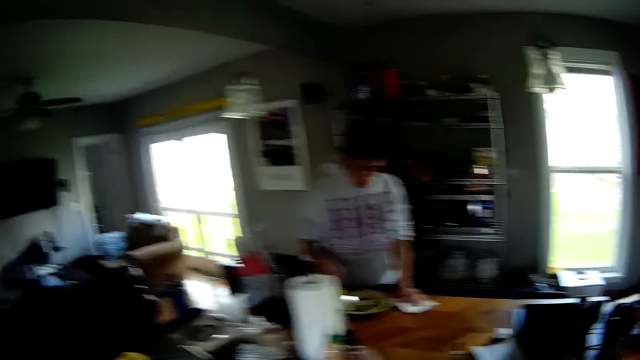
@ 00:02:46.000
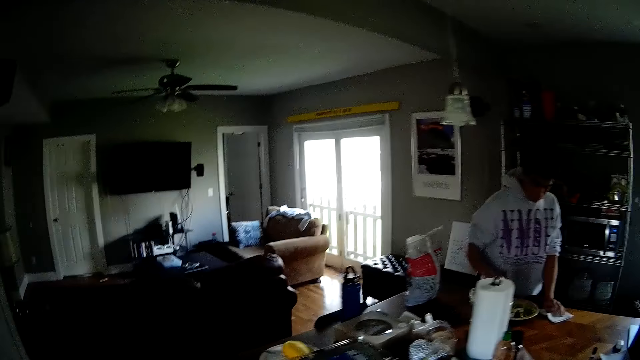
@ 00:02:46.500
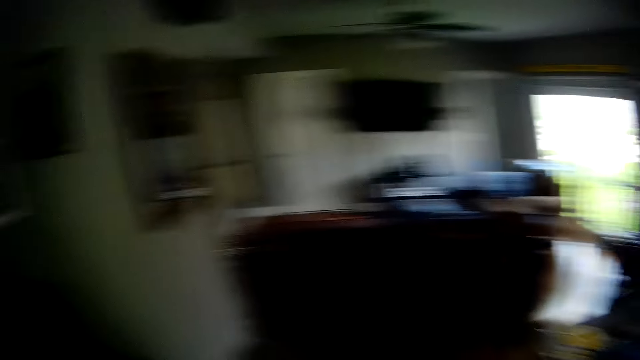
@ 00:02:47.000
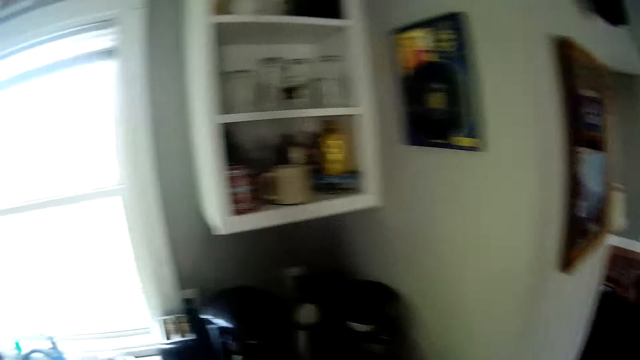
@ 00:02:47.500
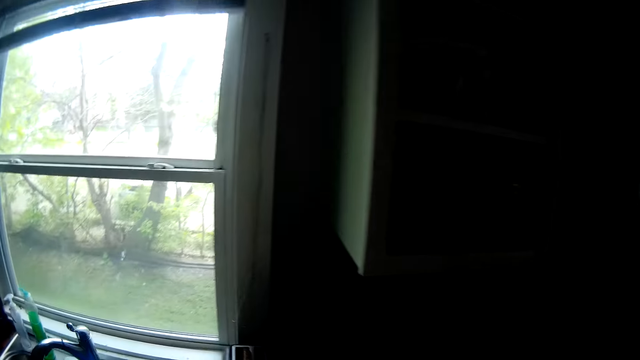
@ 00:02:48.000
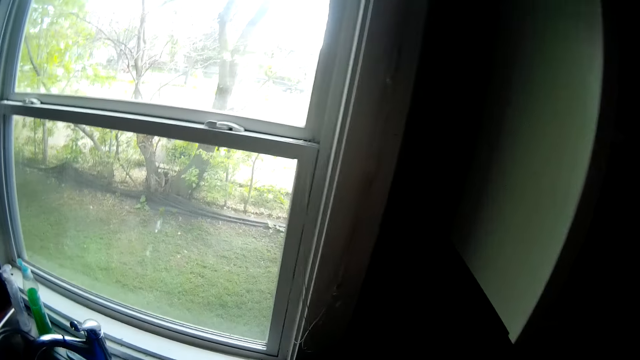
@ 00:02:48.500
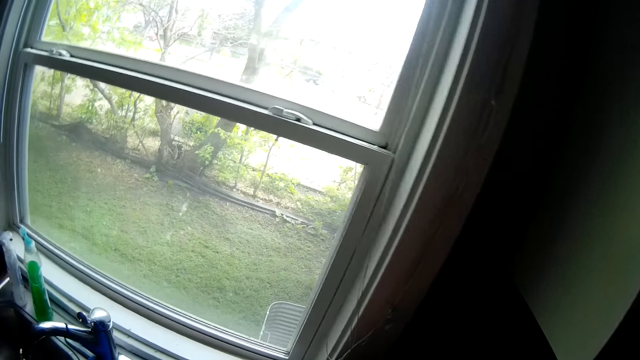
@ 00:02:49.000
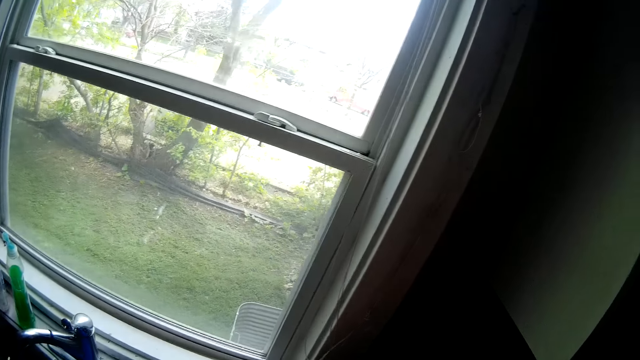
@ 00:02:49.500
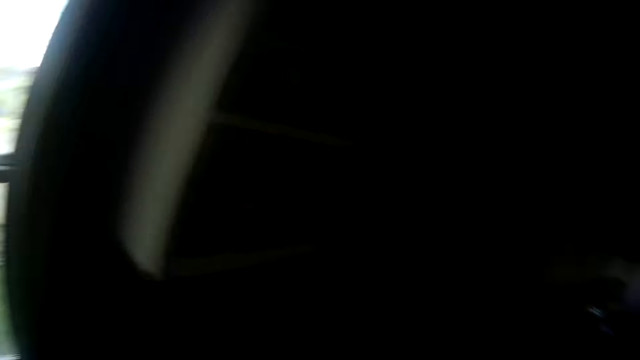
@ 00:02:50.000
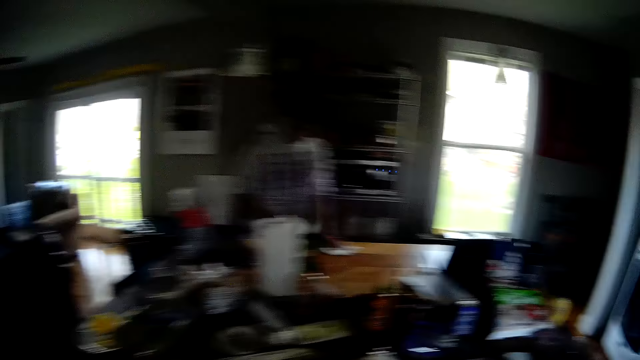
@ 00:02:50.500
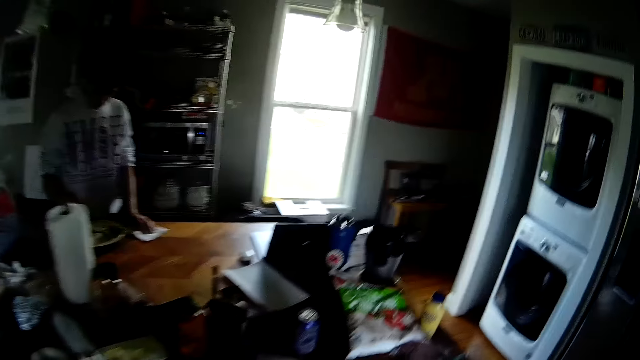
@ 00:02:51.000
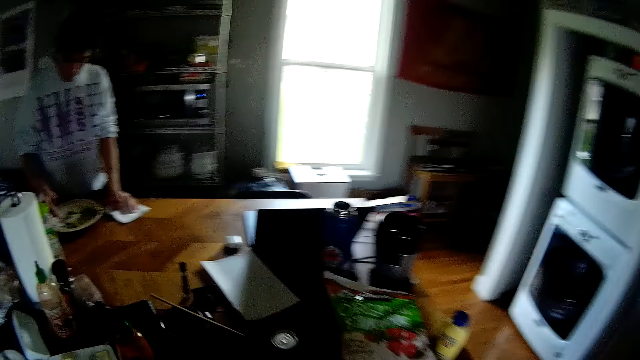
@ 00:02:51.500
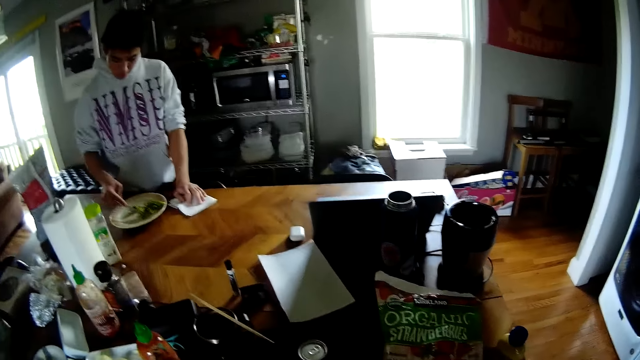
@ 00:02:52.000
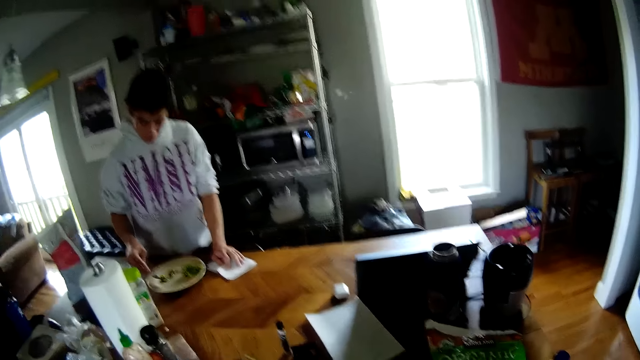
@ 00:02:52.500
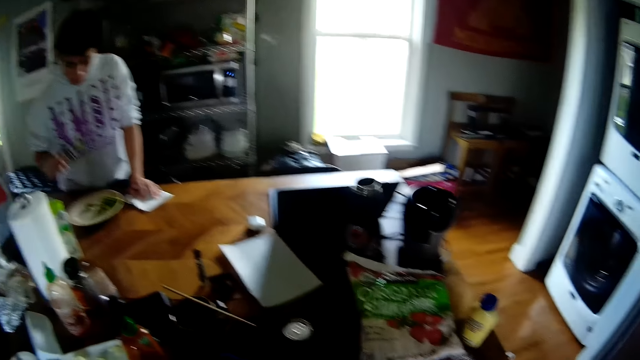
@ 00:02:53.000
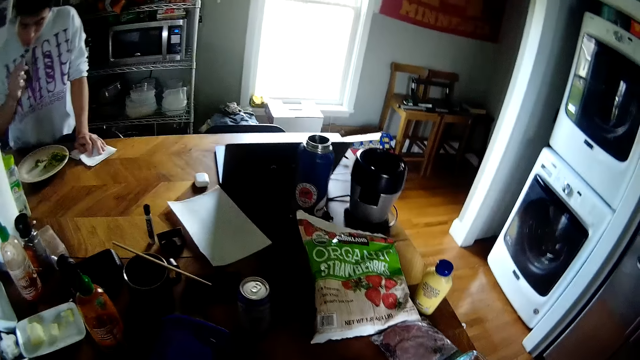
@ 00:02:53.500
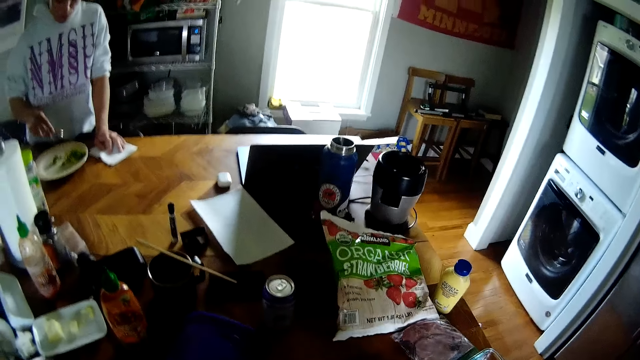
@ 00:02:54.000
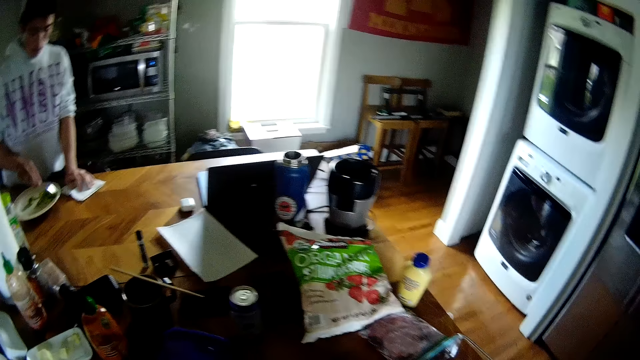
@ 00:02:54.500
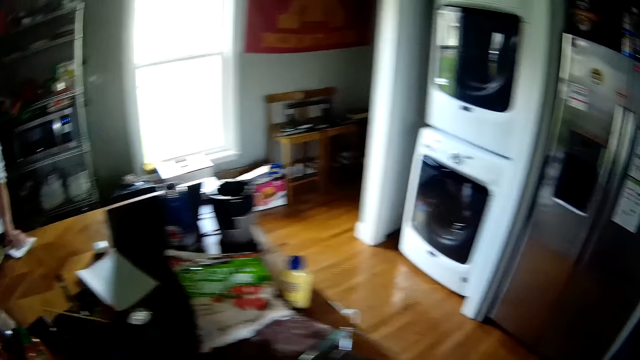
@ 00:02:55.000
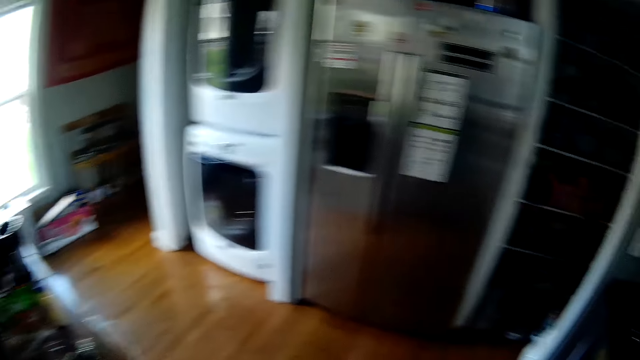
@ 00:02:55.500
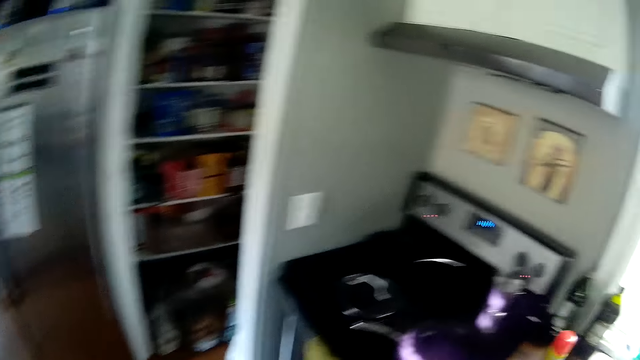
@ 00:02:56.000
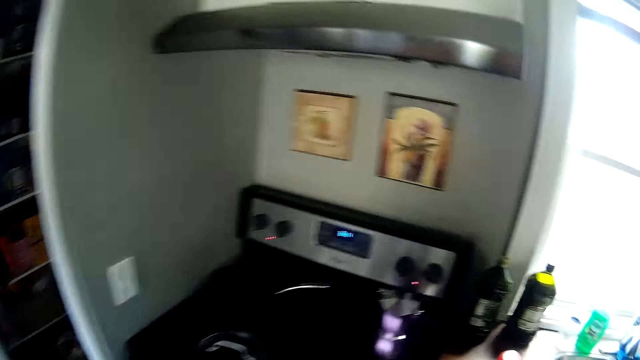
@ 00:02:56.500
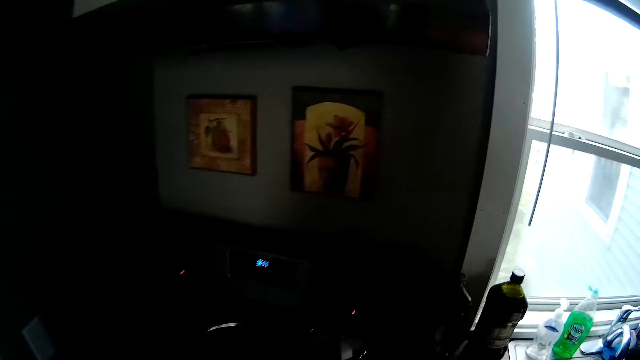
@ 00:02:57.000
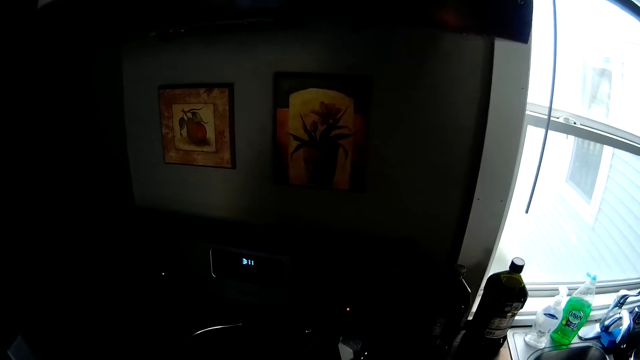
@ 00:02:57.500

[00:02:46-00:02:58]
The camera wearer converses with a man. The man stirs the vegetable in the plate with the fork in his right hand. The man puts the fork of vegetable in his mouth with his right hand. The man eats food. The man lowers the fork in his right hand from his mouth into the plate.

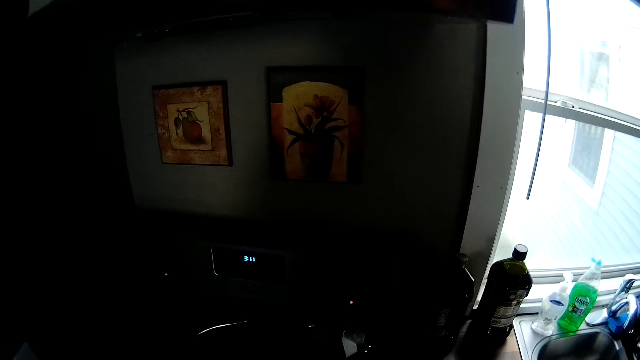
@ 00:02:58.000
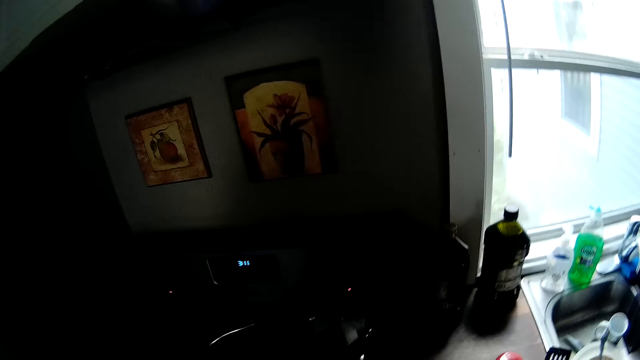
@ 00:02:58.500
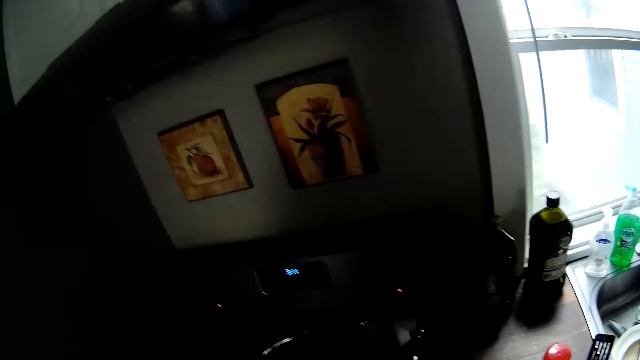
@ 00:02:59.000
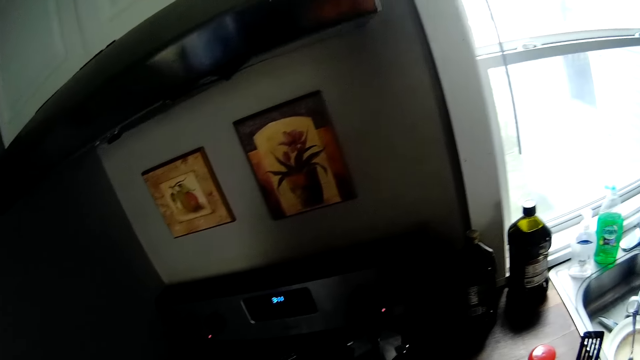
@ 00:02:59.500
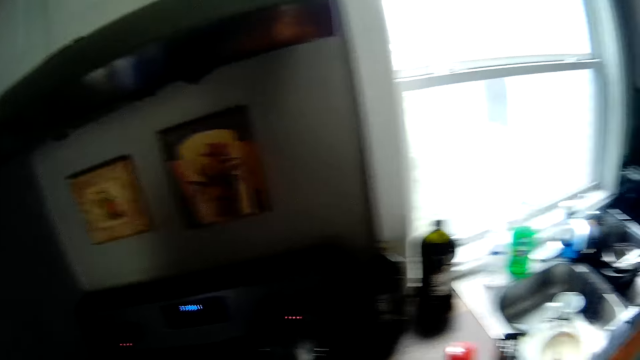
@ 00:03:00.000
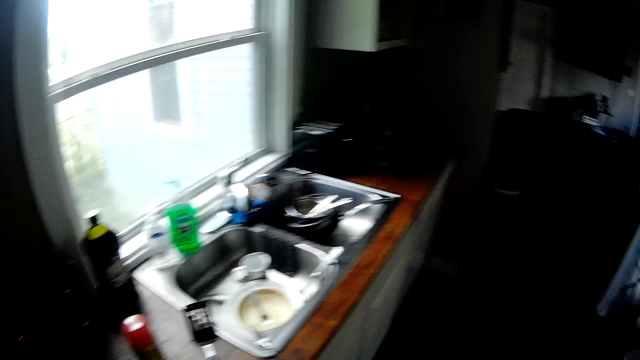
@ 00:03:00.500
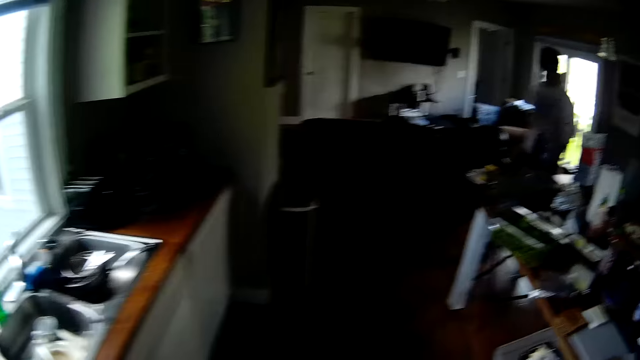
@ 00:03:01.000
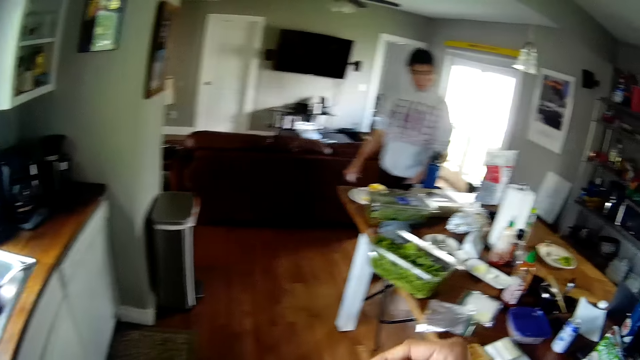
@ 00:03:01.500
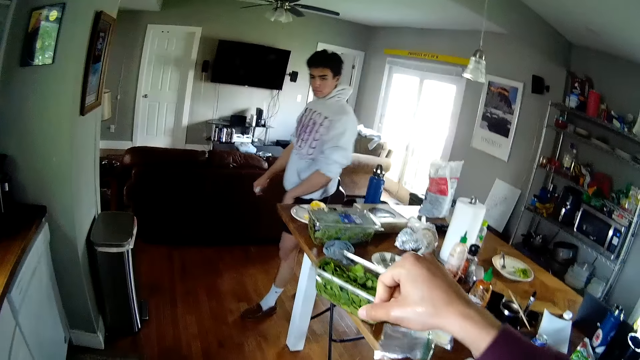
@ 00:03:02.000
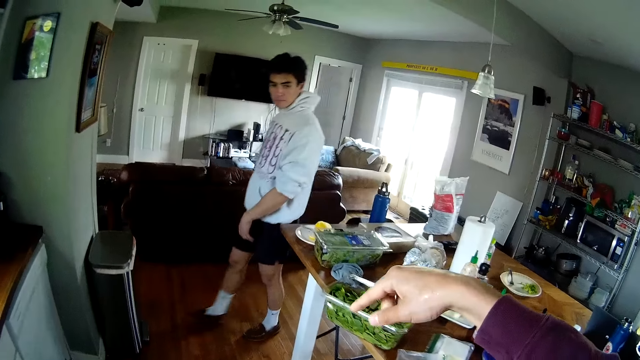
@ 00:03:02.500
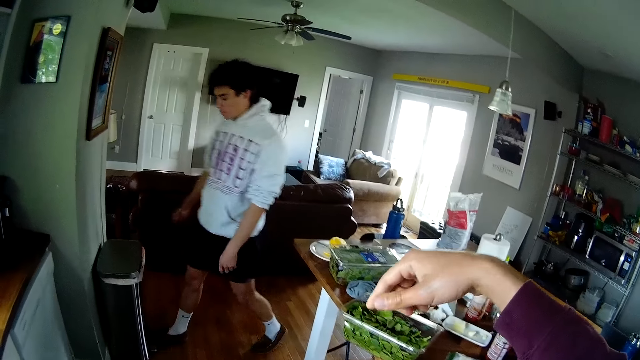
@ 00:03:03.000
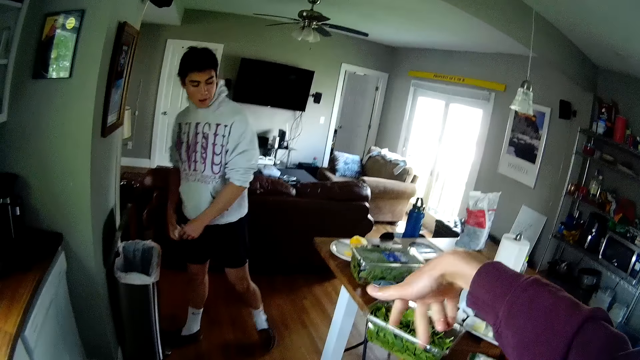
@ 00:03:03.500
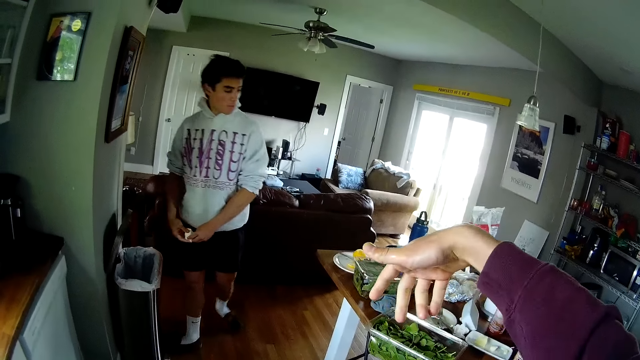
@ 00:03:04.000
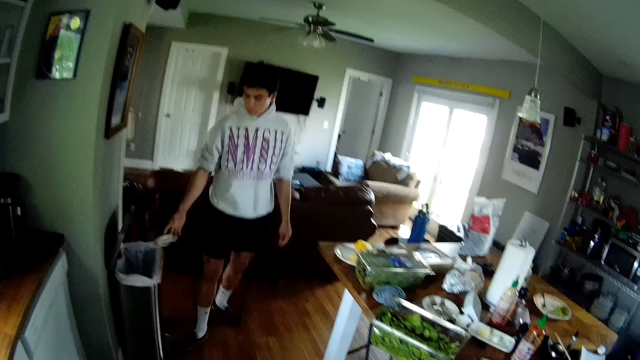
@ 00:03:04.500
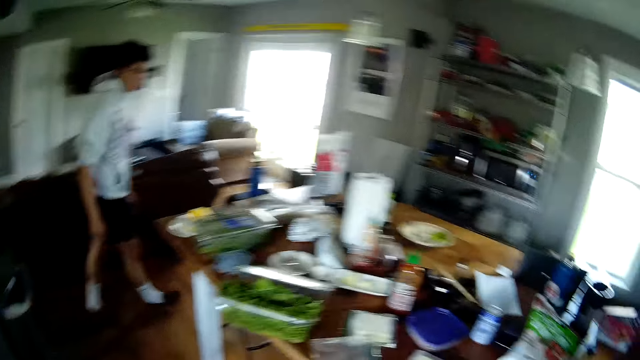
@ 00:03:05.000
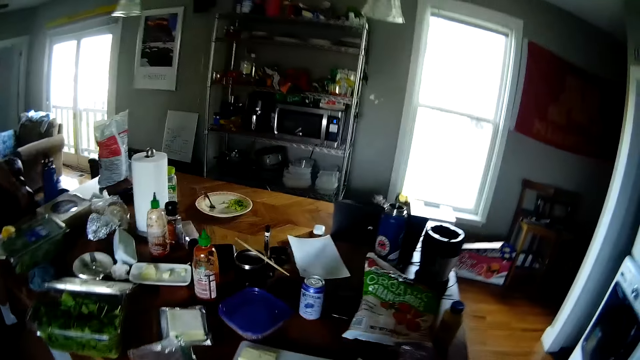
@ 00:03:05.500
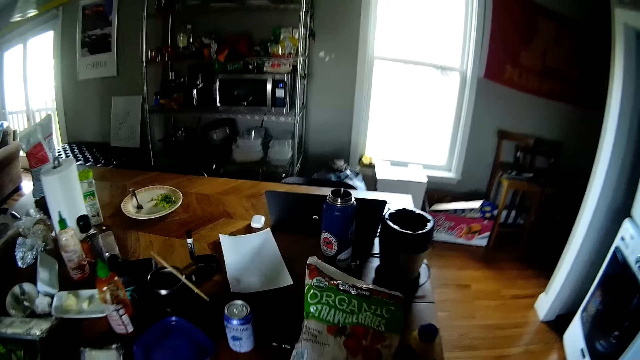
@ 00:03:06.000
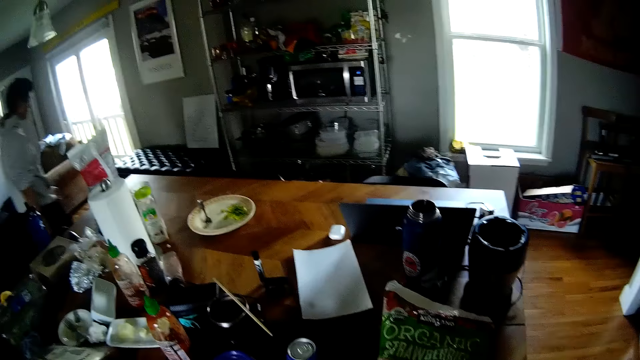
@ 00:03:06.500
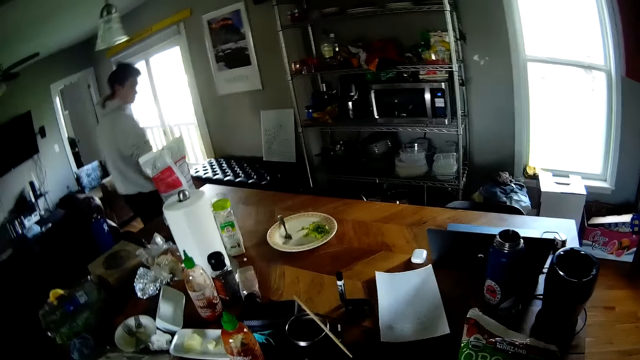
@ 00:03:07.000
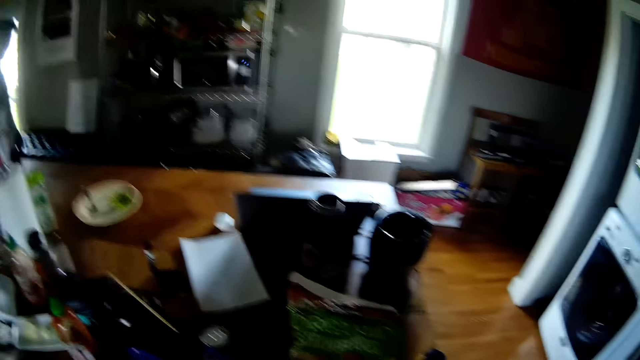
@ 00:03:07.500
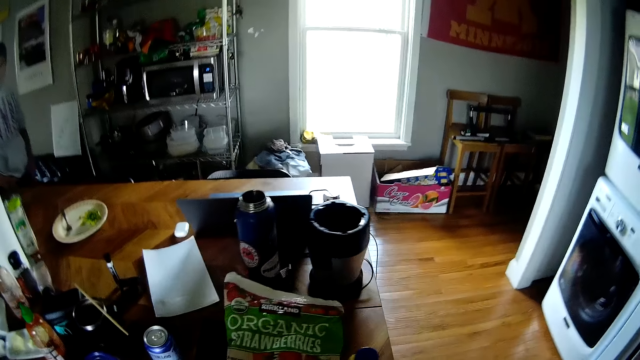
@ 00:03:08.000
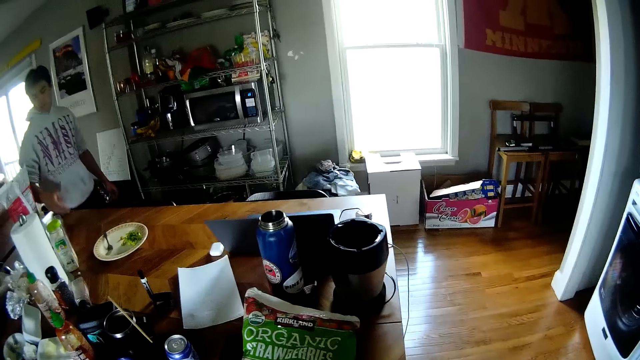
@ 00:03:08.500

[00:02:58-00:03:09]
The man walks to a dustbin. The man opens the dustbin with his right leg. The man holds a litter in his right hand with his left hand. The man throws the litter in the dustbin with his right hand. The man walks to the dining table. The man eats food.
